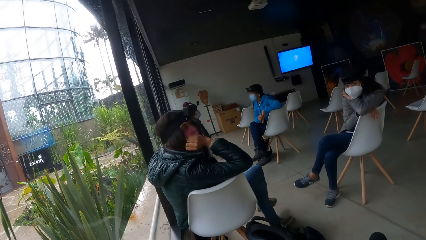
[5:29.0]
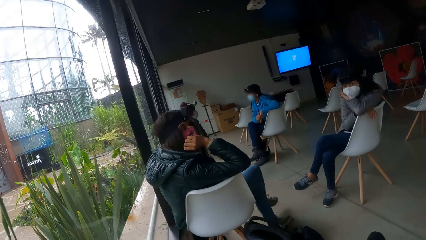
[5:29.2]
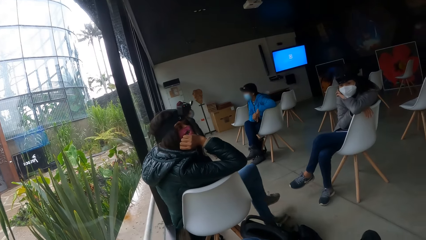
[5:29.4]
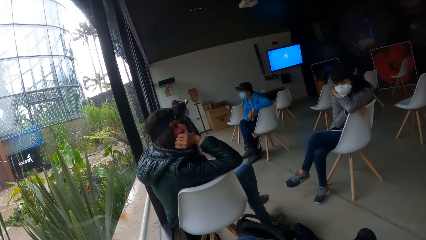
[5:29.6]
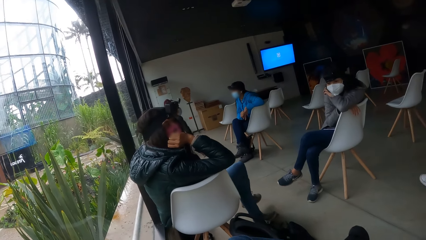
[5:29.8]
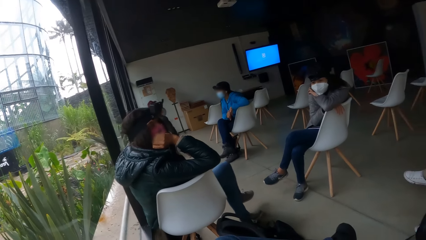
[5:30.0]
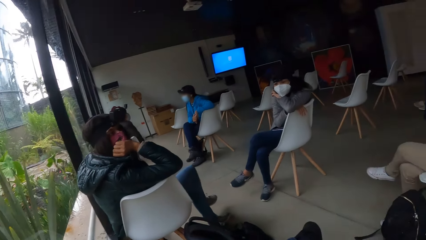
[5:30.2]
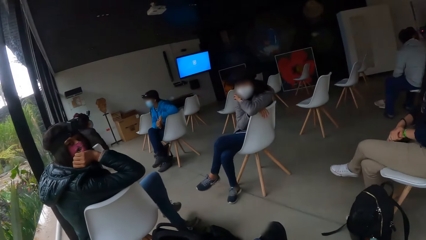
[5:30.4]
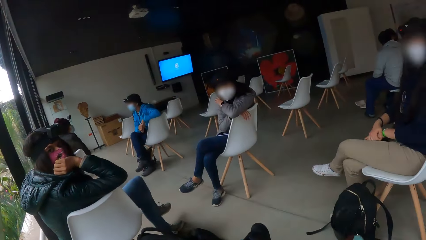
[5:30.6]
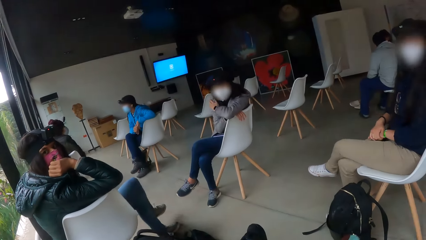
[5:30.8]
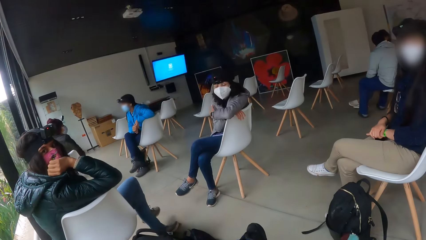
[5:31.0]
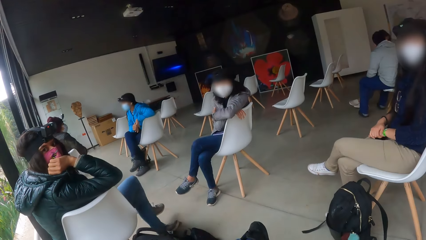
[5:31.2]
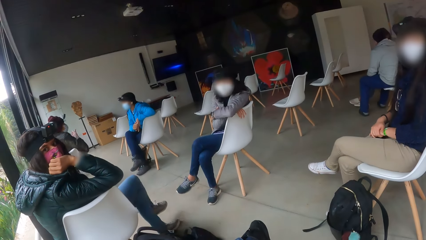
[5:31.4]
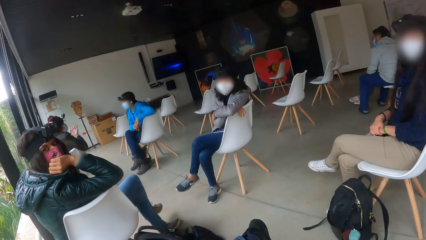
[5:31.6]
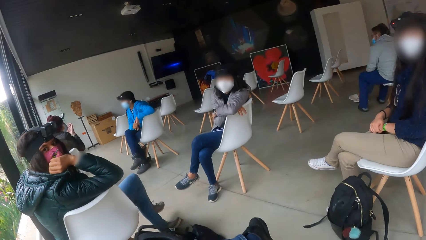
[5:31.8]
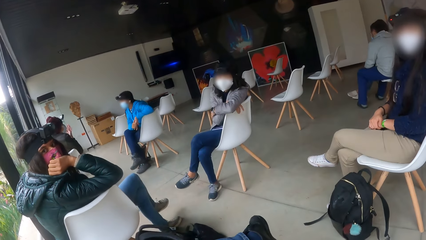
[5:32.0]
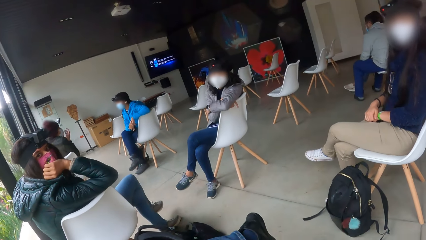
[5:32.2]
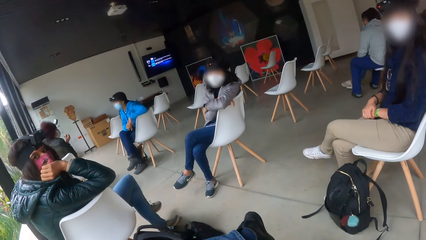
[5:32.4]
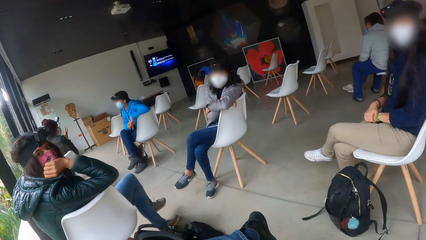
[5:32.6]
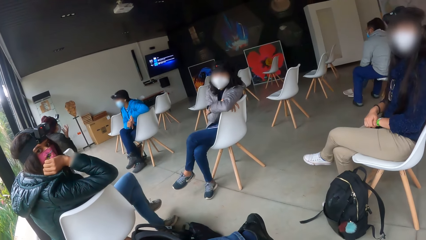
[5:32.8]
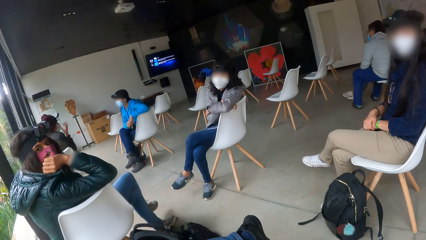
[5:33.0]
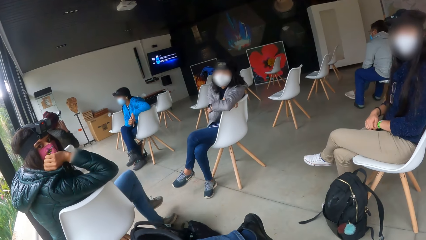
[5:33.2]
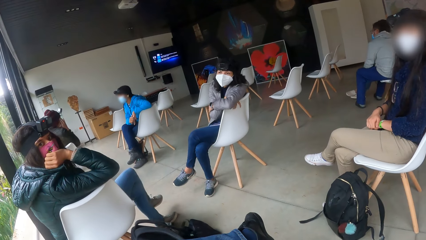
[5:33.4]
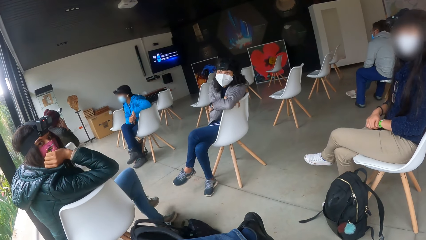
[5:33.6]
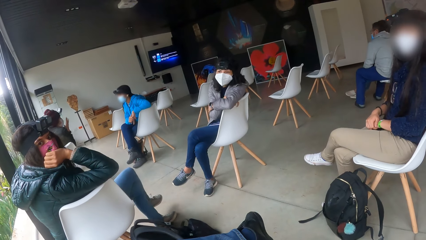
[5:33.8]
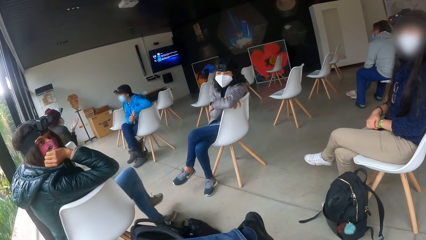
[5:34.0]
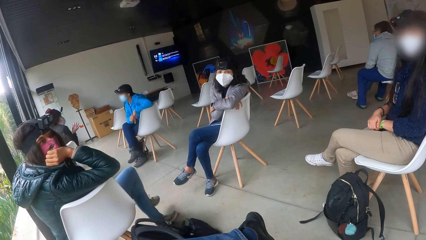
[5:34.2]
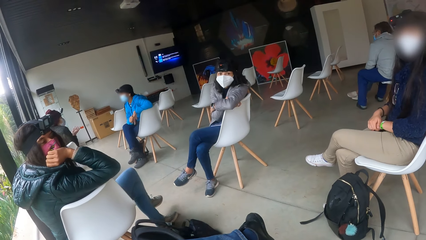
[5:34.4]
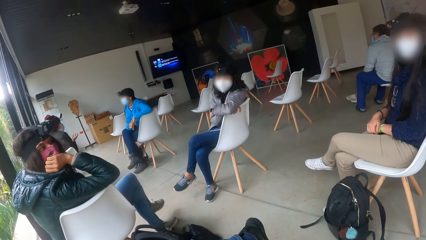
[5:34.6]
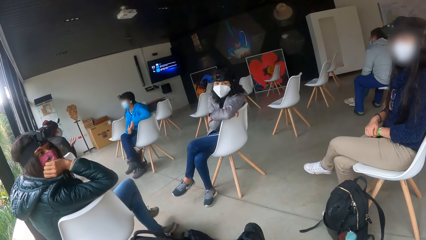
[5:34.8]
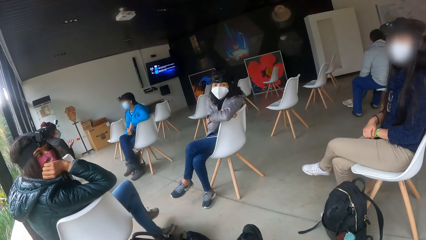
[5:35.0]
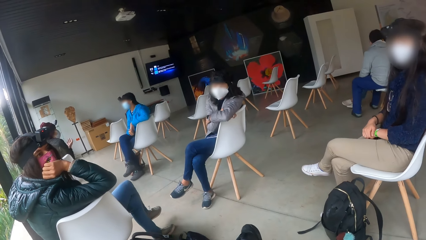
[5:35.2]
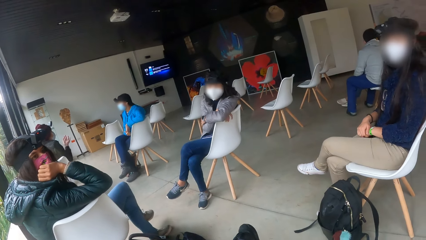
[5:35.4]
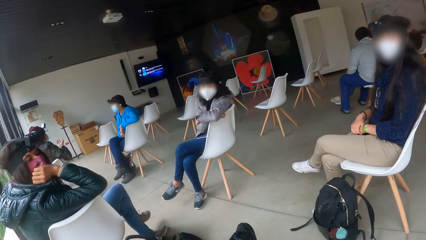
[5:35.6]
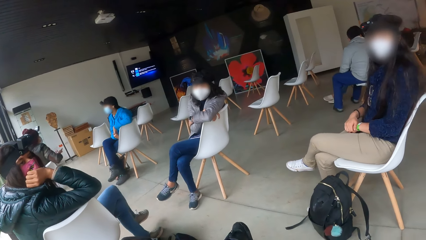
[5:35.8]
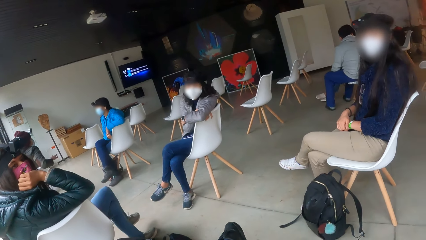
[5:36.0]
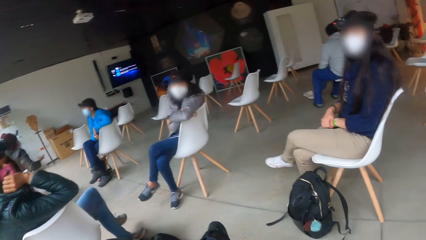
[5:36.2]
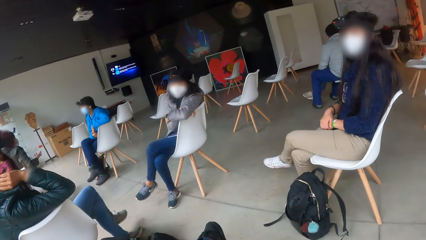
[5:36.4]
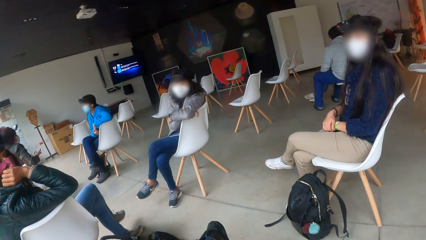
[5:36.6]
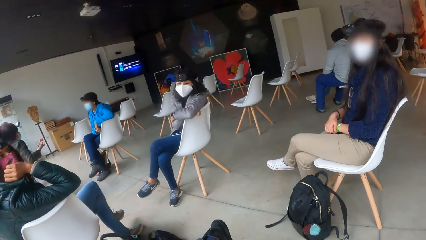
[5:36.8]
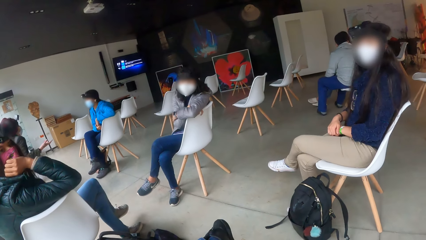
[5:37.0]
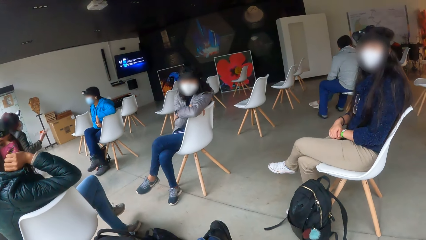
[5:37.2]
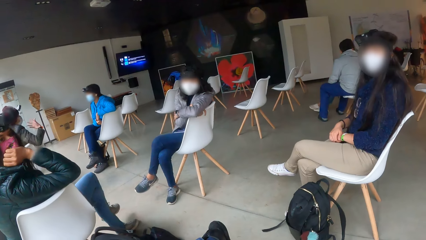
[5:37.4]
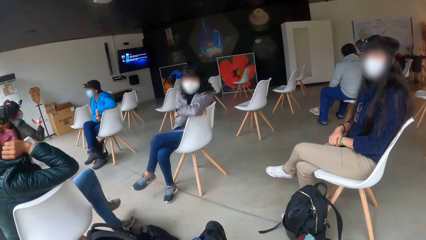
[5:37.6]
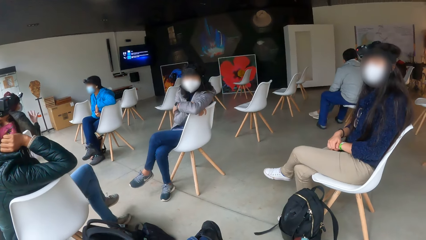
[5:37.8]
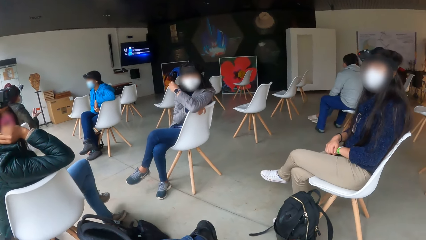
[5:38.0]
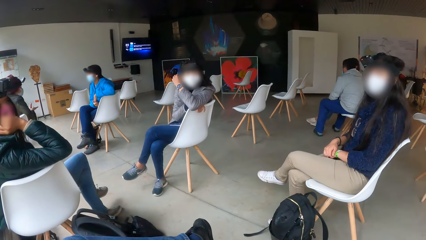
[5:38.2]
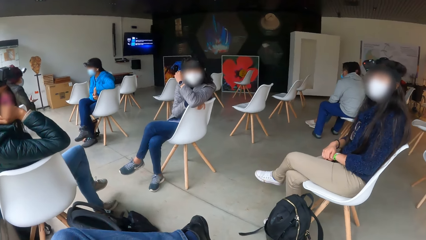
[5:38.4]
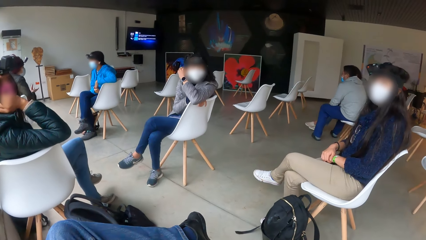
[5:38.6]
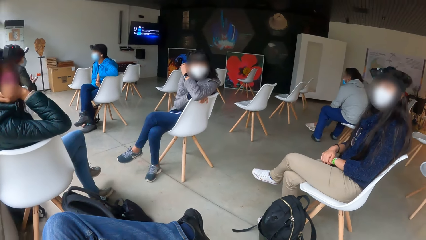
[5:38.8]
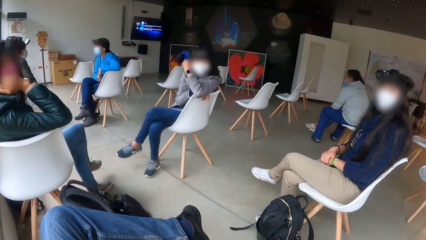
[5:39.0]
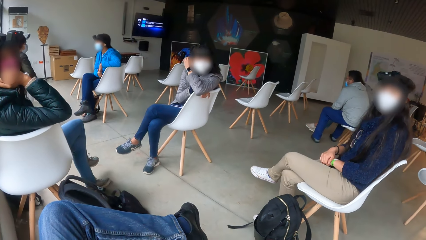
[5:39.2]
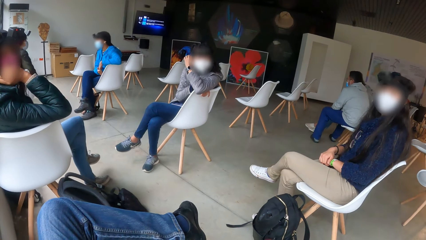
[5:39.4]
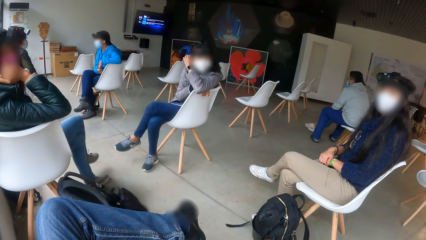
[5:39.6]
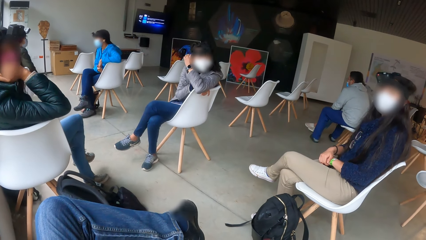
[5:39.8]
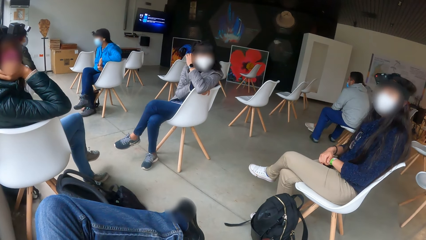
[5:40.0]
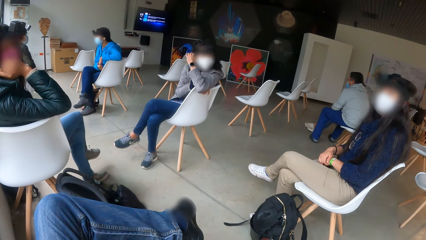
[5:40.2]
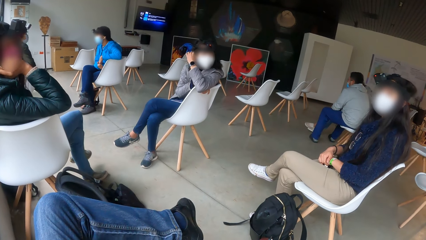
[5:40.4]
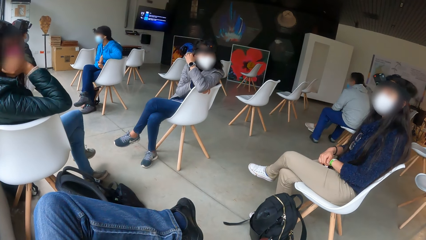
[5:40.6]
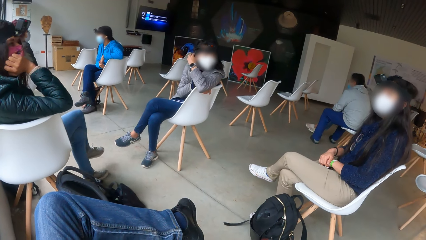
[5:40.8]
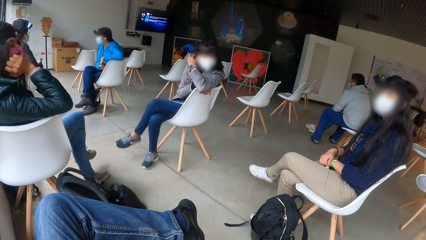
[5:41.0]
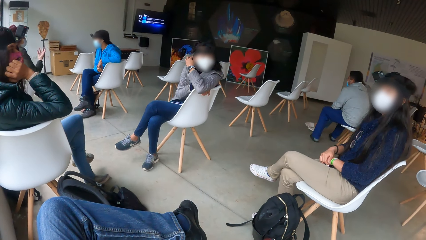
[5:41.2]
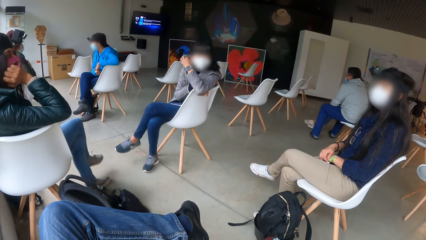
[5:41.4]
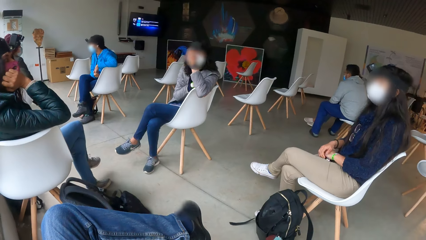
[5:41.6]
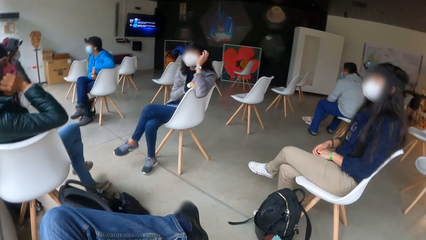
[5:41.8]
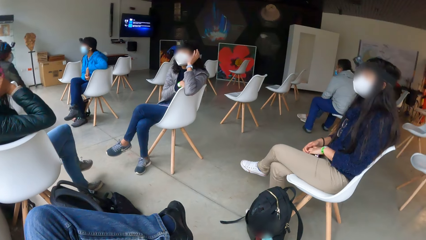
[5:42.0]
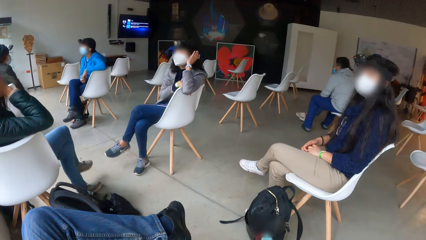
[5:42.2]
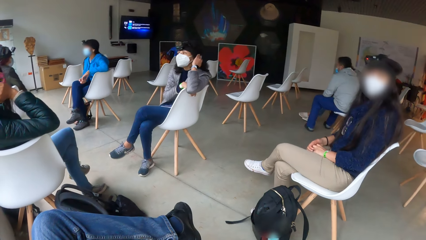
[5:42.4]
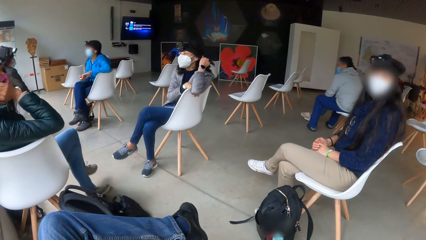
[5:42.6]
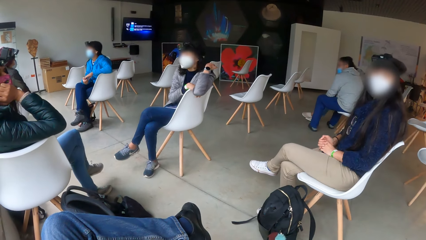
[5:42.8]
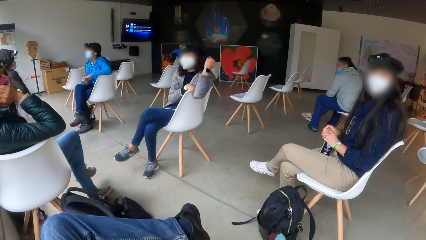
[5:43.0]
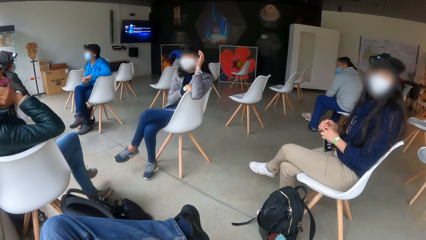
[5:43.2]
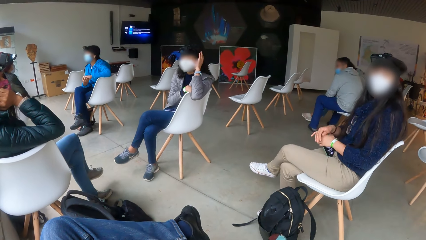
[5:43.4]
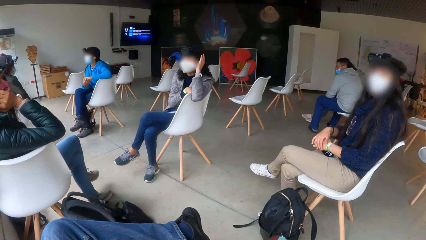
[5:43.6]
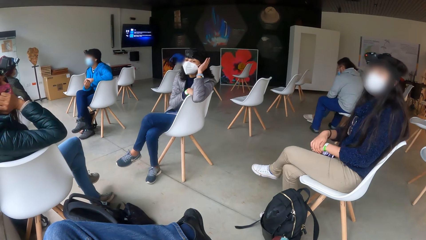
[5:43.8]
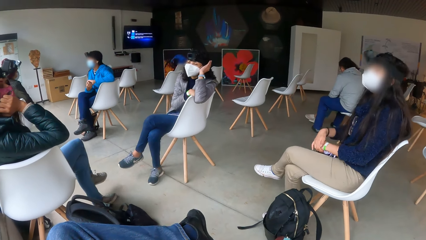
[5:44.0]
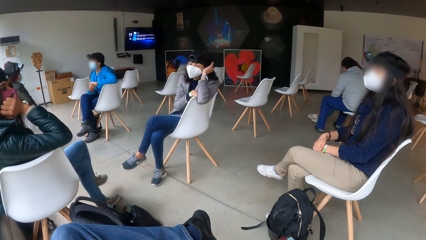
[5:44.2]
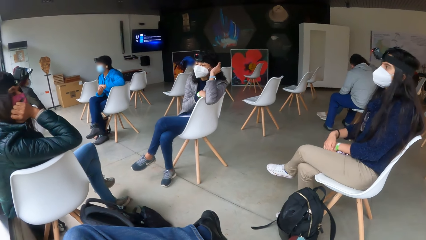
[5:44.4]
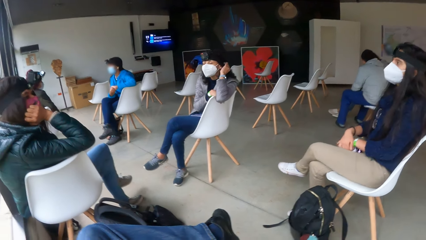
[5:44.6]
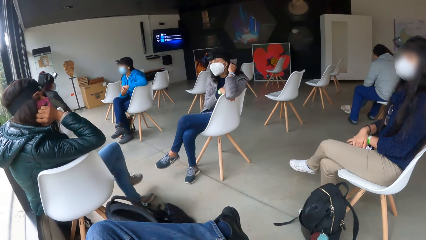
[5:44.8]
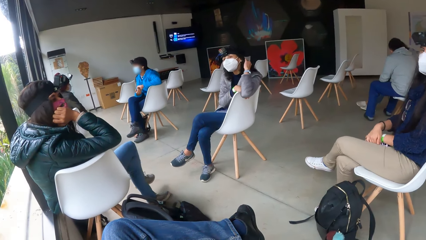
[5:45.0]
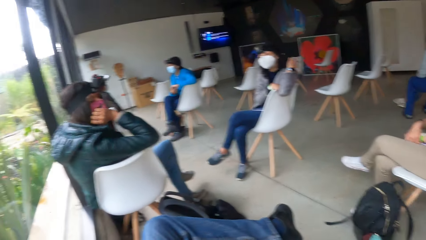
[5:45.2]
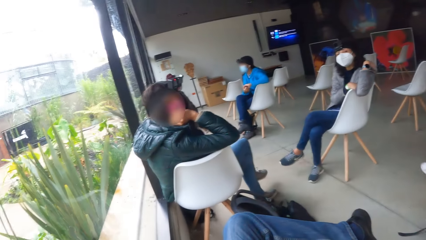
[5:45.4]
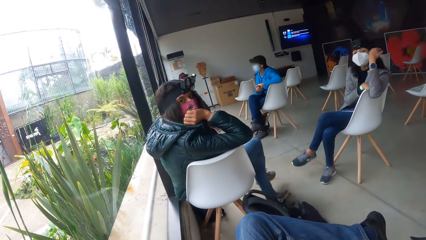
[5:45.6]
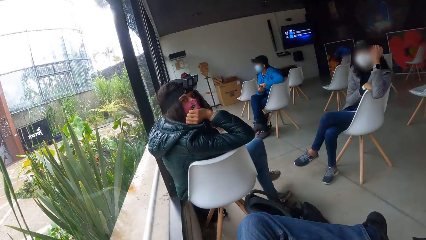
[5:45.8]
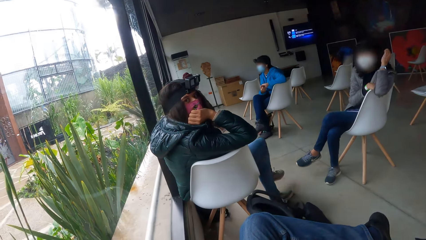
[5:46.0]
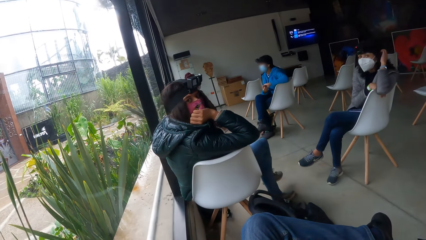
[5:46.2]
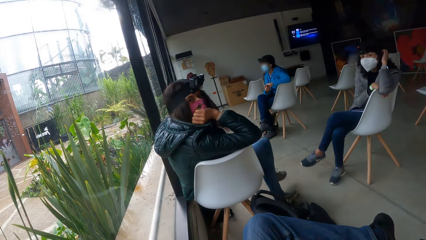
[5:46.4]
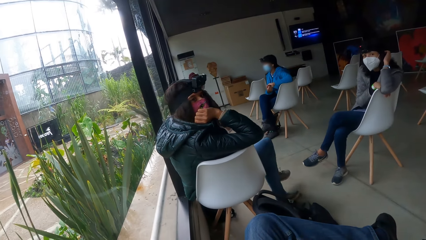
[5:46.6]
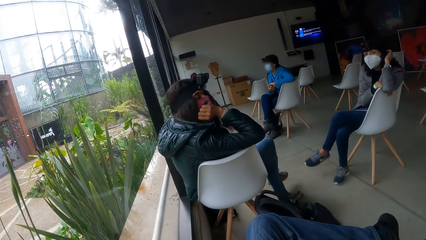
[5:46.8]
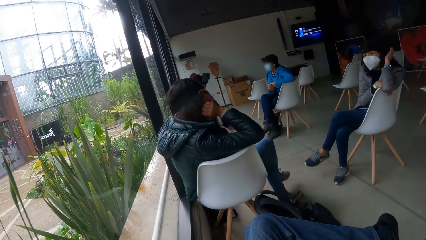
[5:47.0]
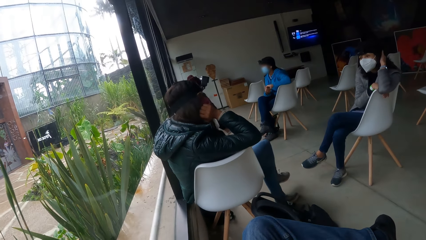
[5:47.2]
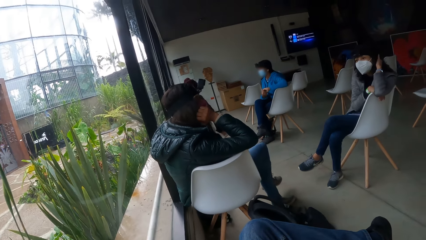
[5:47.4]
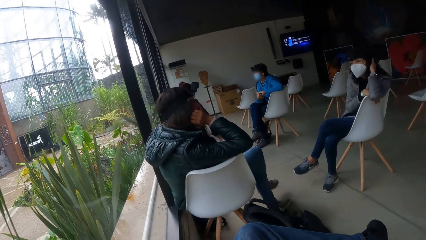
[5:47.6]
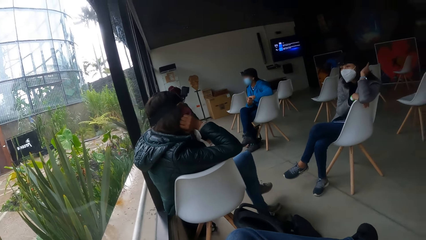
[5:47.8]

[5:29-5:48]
A woman gestures with her right hand. Another woman touches her hair with her left hand.
